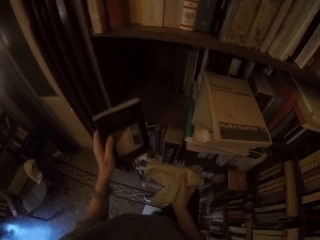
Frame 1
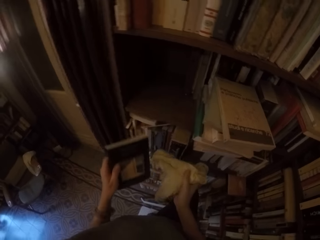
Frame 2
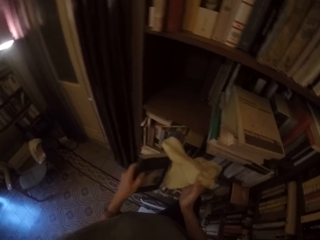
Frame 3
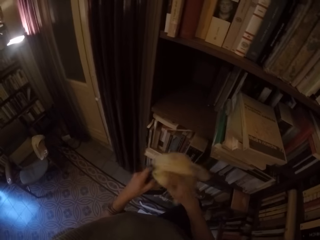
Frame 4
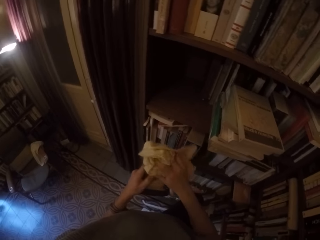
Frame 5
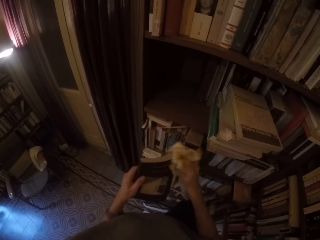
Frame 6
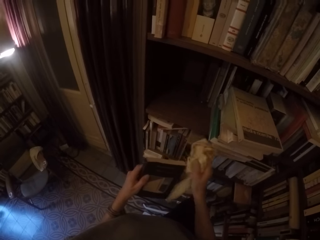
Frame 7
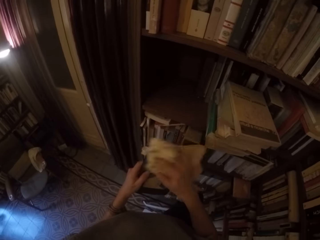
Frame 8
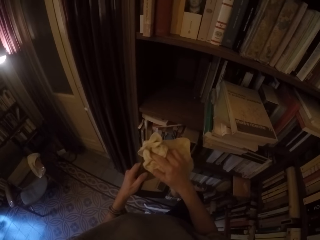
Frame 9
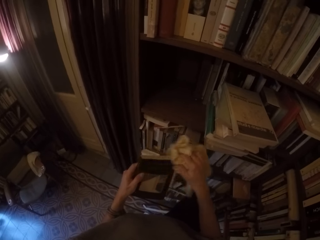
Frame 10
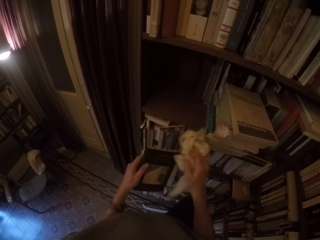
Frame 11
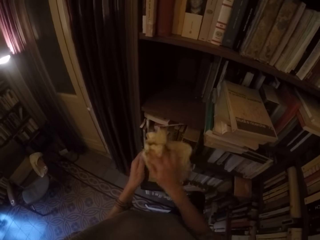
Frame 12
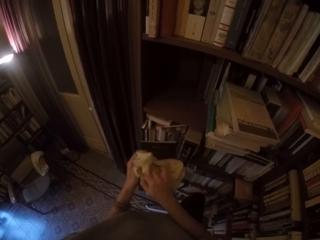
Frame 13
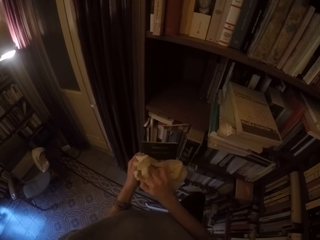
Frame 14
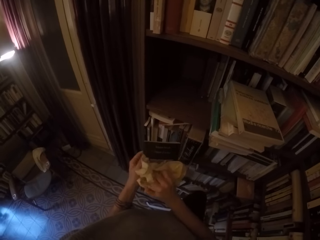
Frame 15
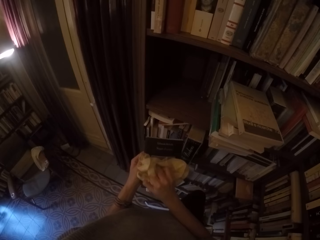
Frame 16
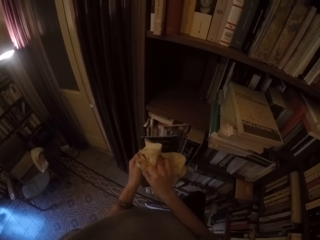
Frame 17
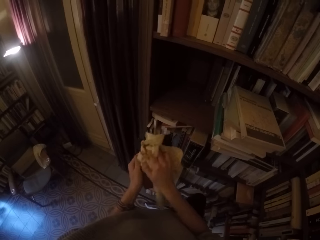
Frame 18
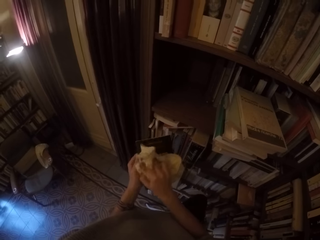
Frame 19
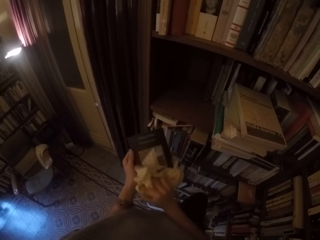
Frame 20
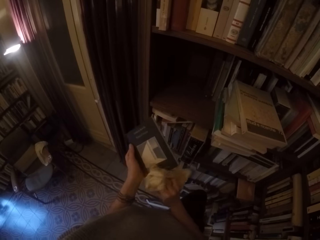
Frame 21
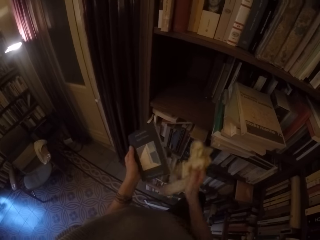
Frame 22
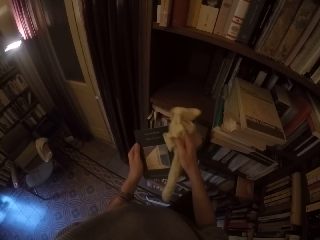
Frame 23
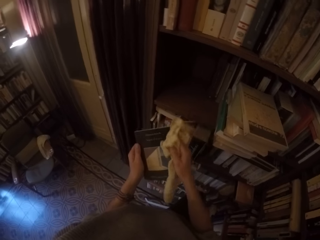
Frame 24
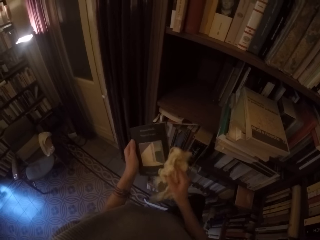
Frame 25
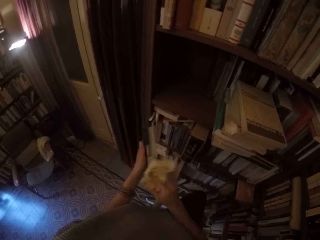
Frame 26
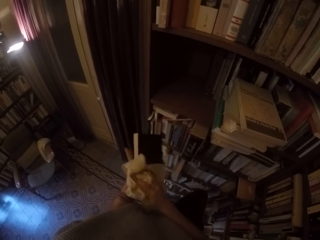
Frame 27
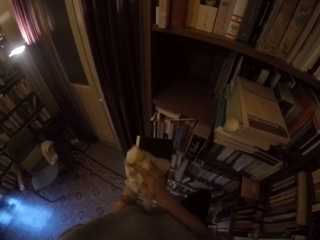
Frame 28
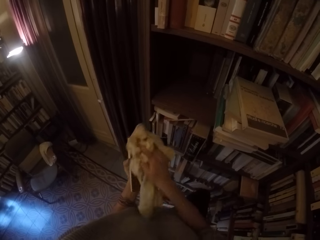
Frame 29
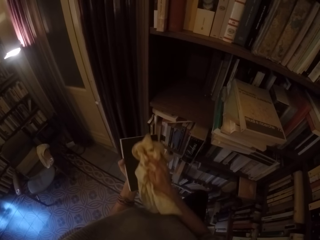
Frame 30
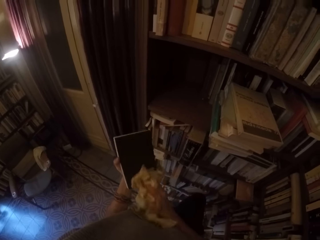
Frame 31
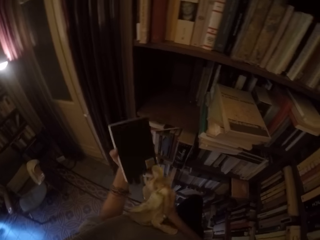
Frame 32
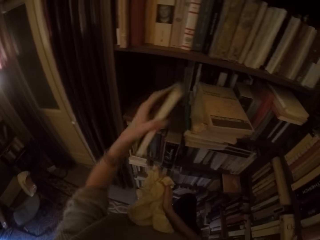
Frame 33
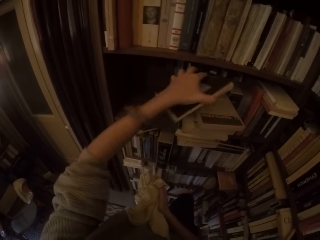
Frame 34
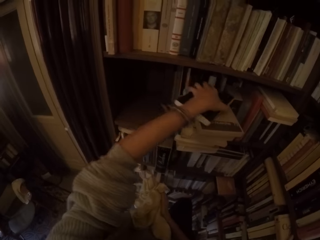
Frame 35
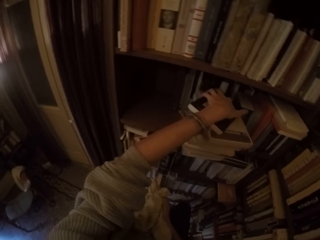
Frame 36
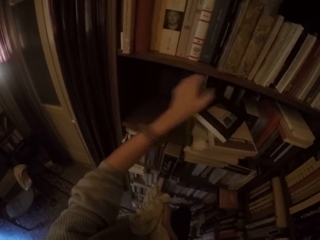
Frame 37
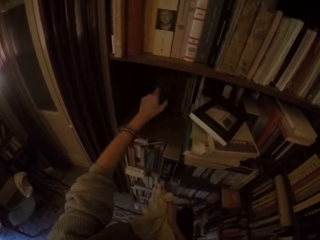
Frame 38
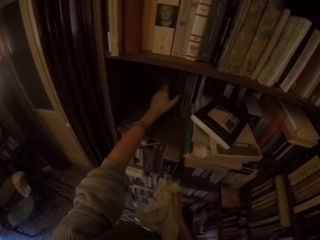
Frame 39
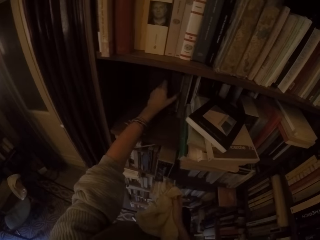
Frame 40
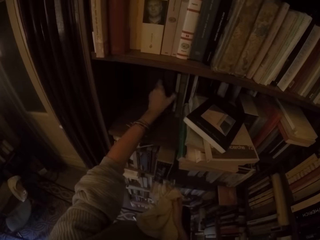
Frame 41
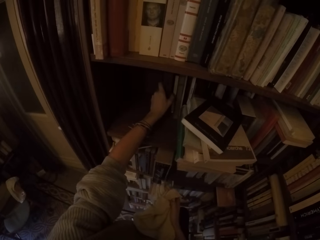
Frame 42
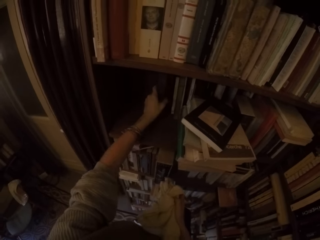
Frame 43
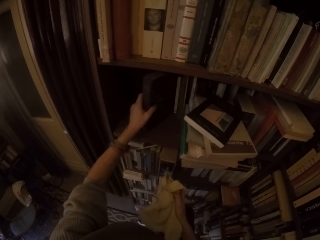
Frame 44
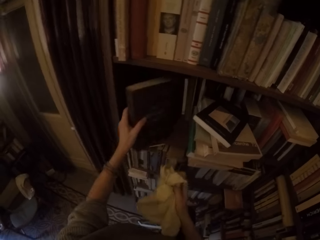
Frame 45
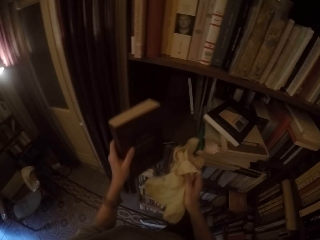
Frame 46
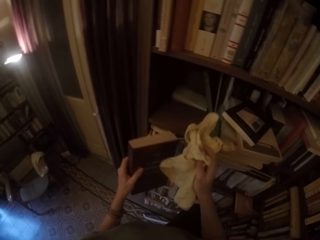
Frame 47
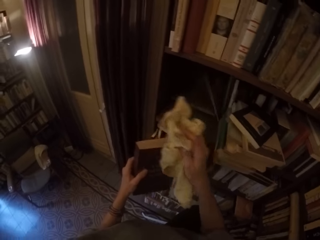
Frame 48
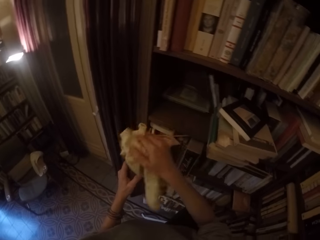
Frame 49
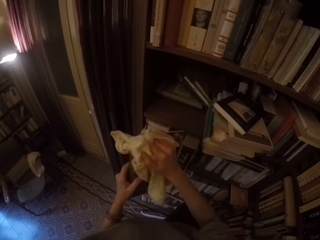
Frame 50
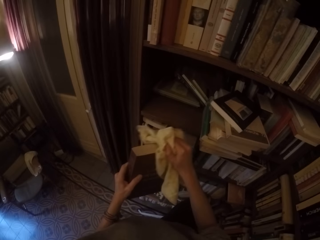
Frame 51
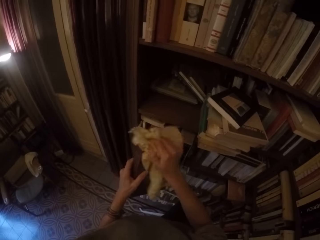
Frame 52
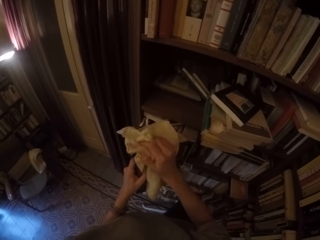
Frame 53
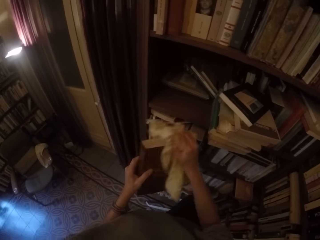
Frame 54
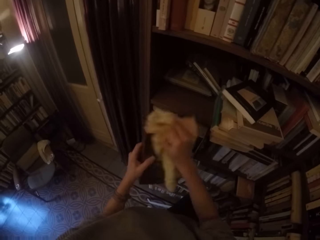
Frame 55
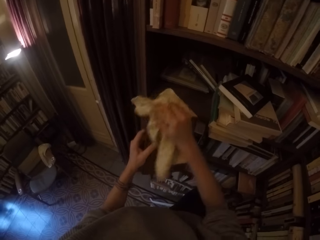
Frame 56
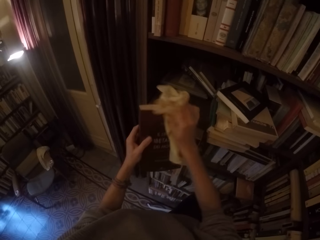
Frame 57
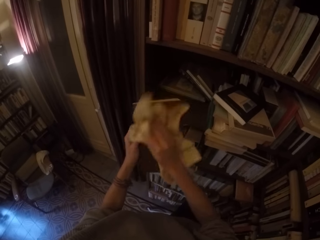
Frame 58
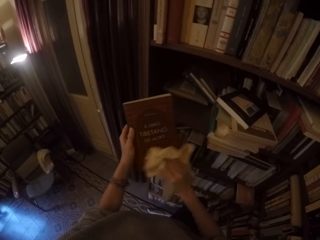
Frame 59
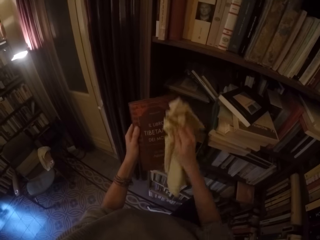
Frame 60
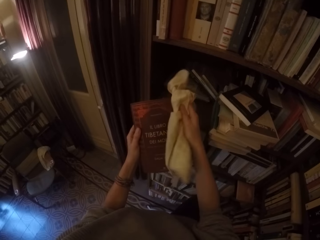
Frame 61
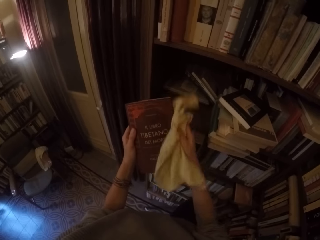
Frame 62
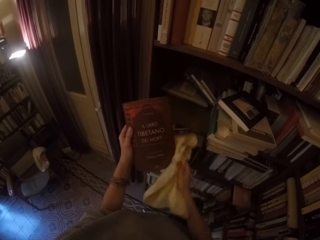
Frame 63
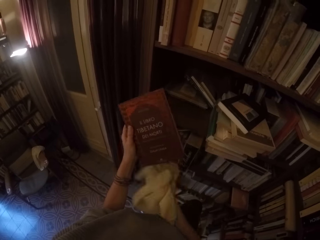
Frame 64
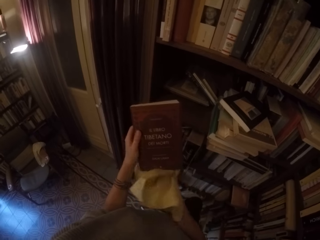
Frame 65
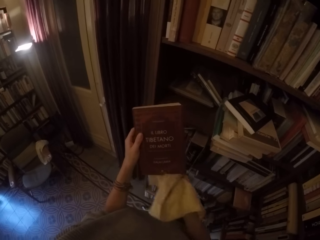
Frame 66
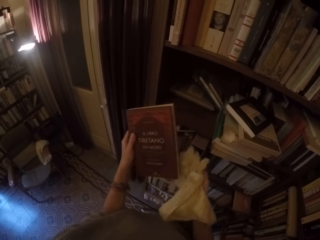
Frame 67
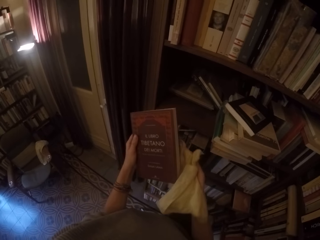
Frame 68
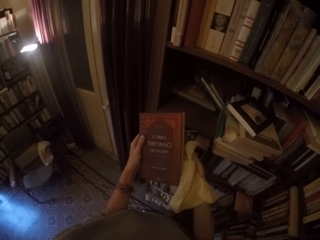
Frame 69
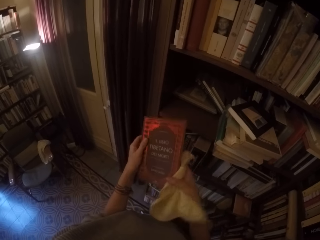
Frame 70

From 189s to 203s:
The camera wearer picks up another book from the shelf with his left hand. He wipes the book with the towel in his right hand. He puts the book on the shelf with his left hand. He picks up another book from the shelf with his left hand. He wipes the book with the towel in his right hand.

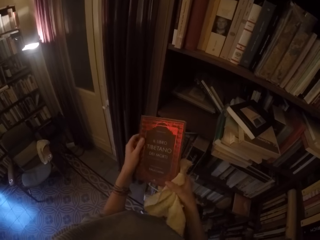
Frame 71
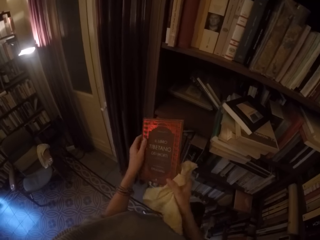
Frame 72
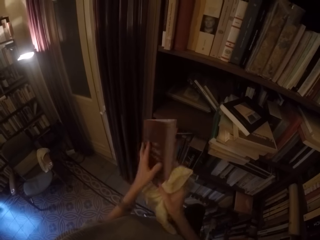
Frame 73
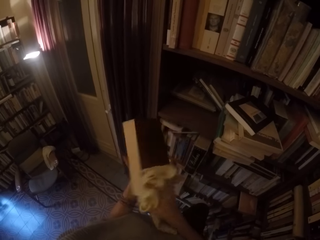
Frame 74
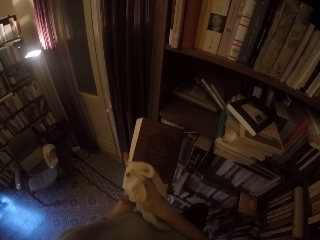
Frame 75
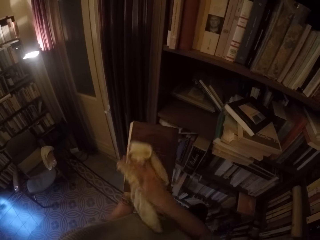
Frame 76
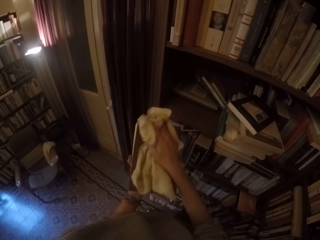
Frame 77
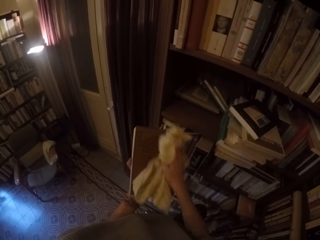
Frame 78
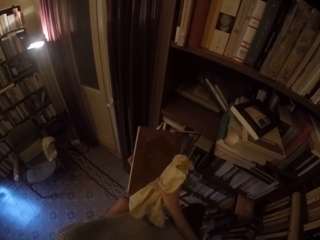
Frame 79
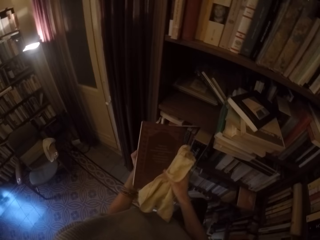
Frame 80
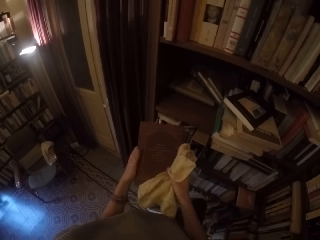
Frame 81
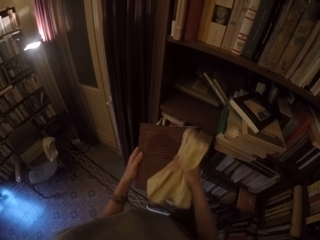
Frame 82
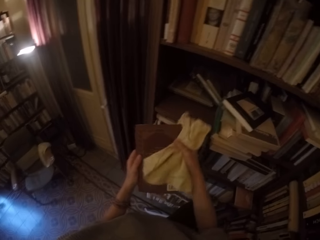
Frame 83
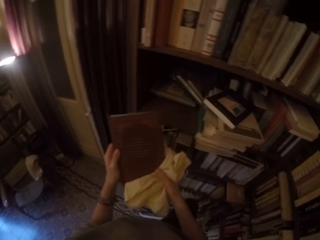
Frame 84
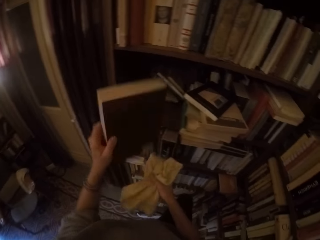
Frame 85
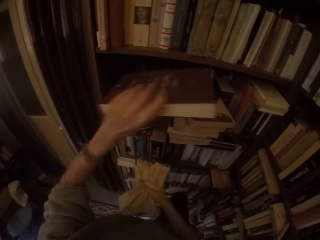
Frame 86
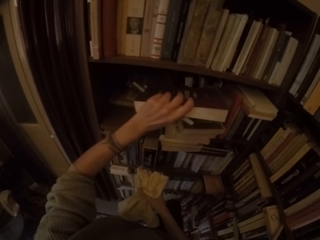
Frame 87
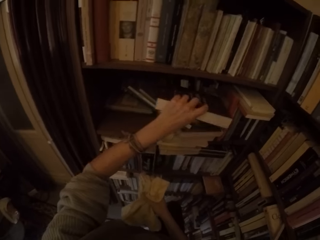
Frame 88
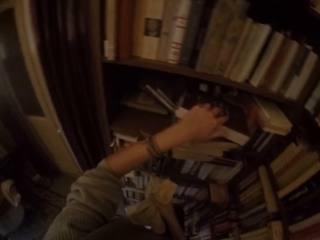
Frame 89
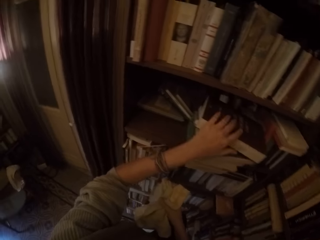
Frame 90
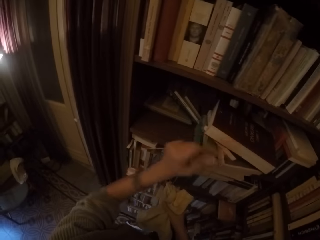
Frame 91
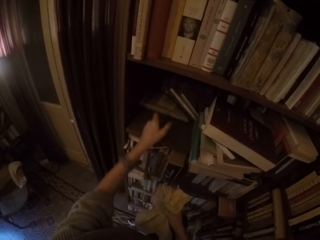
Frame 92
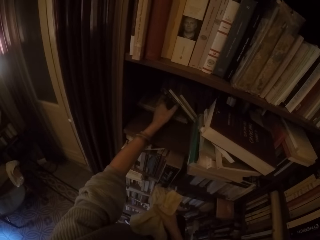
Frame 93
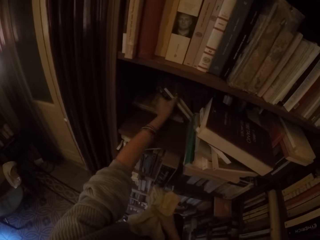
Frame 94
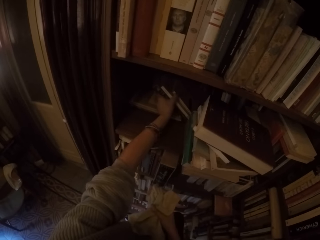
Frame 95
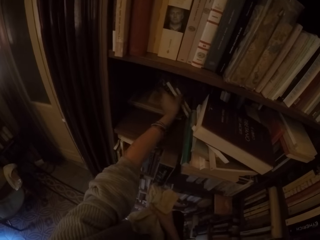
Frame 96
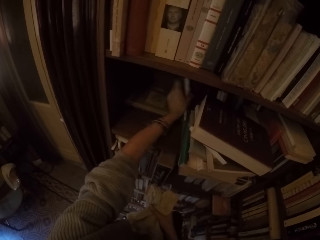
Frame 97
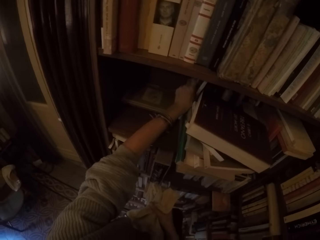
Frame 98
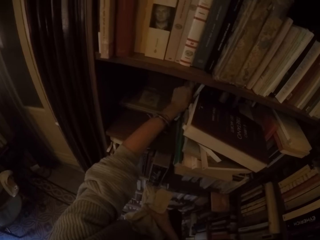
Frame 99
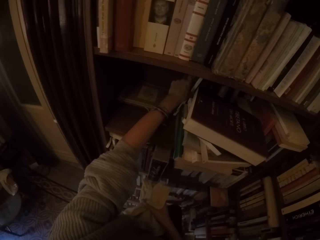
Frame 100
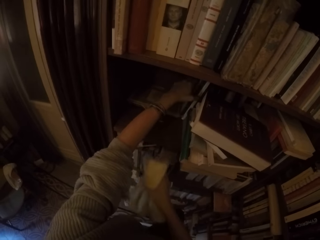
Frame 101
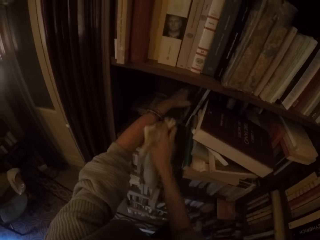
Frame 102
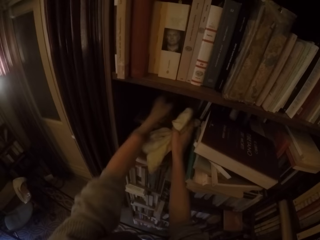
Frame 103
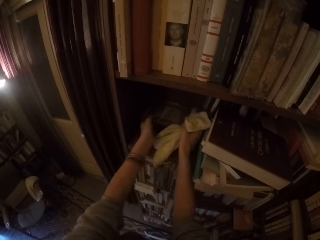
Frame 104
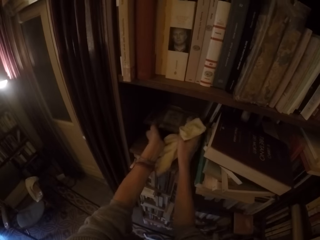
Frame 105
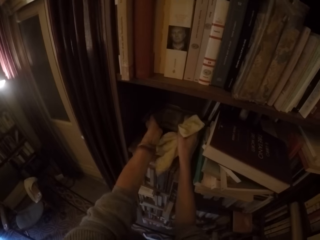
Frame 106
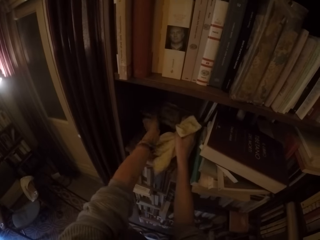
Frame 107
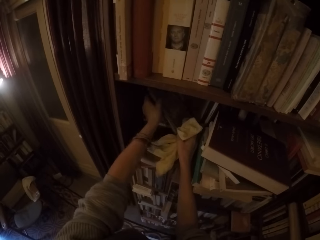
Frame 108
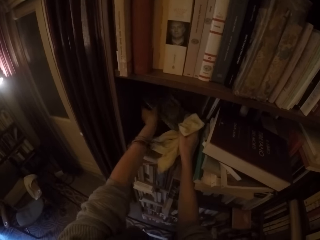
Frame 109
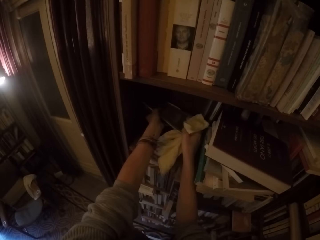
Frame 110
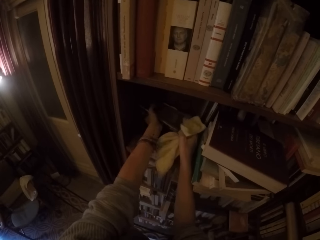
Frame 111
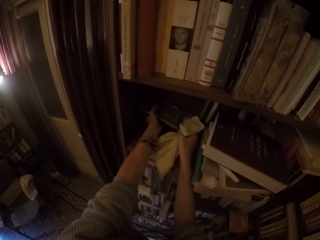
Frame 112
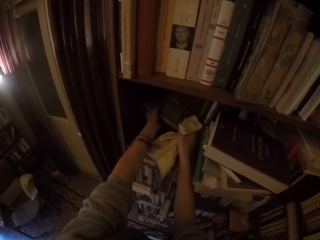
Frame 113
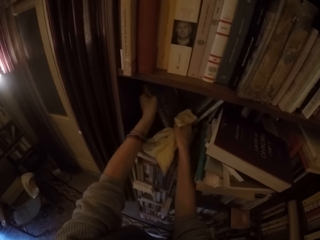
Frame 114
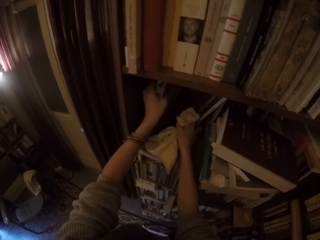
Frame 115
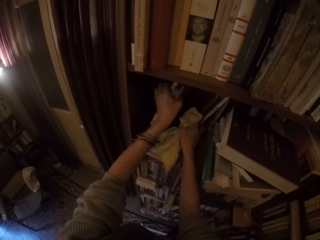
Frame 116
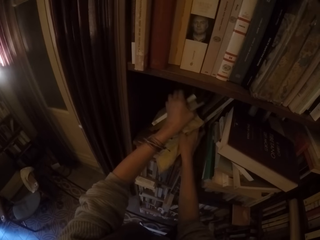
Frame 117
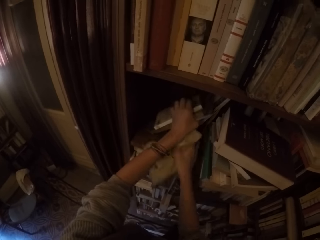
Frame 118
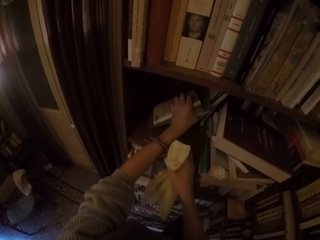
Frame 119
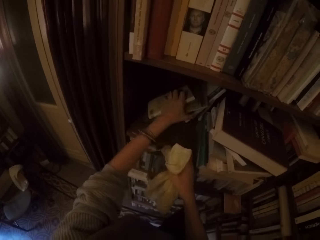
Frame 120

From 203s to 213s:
The camera wearer puts the book on the shelf with his left hand. He arranges six books on the shelf with his left hand.
